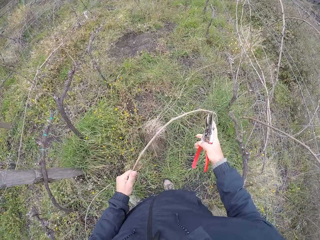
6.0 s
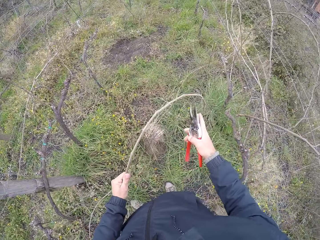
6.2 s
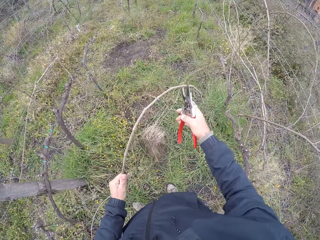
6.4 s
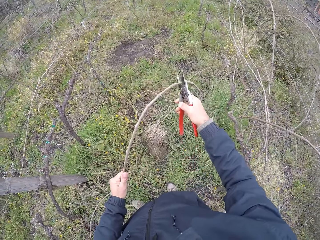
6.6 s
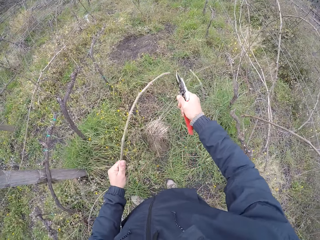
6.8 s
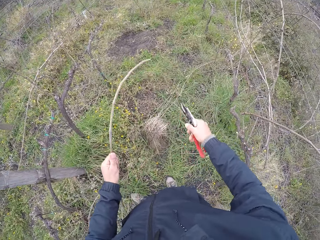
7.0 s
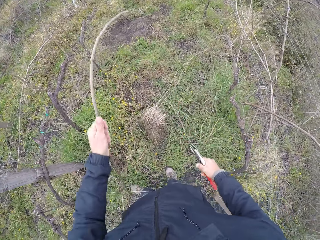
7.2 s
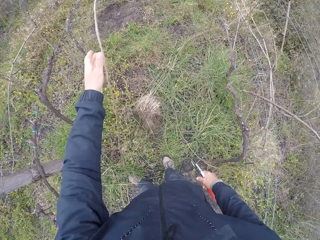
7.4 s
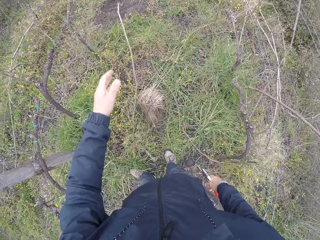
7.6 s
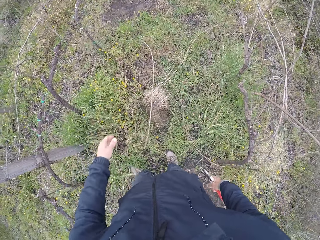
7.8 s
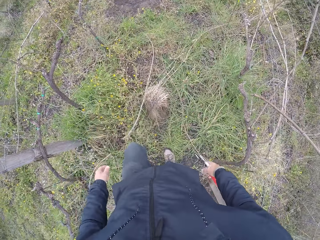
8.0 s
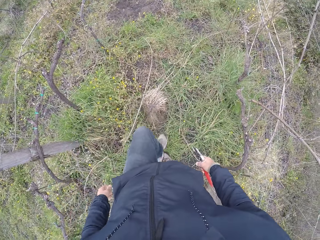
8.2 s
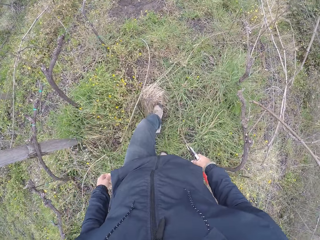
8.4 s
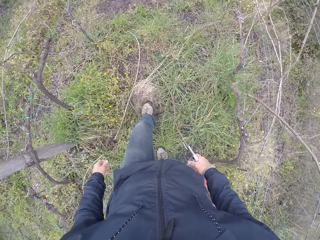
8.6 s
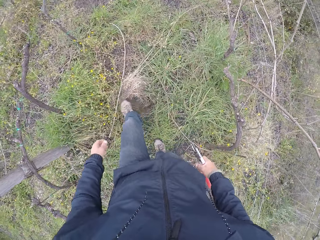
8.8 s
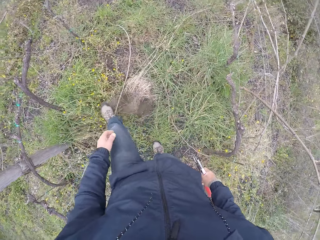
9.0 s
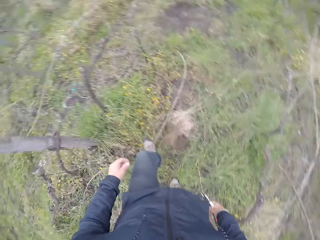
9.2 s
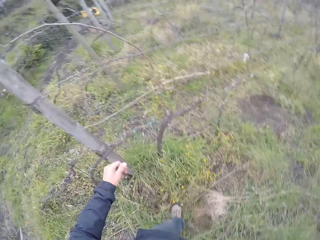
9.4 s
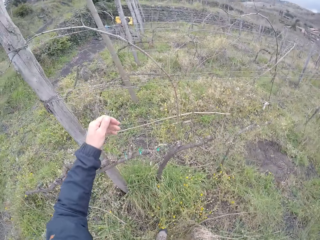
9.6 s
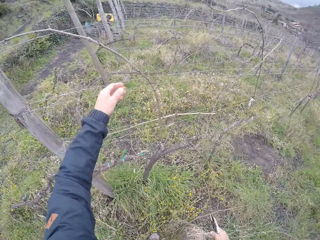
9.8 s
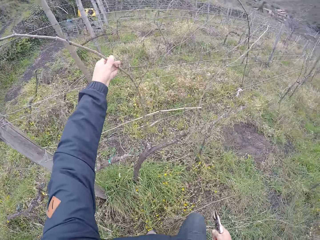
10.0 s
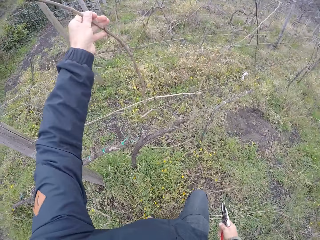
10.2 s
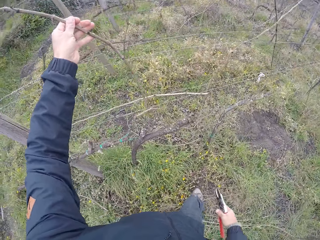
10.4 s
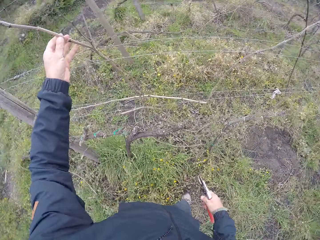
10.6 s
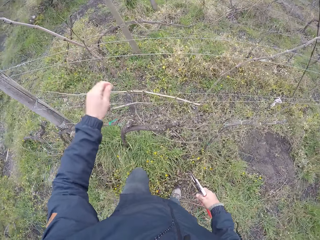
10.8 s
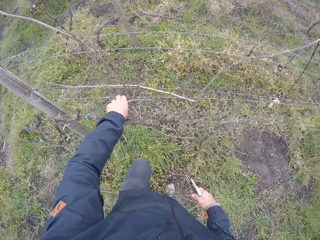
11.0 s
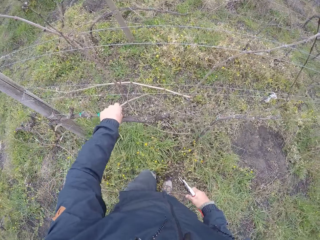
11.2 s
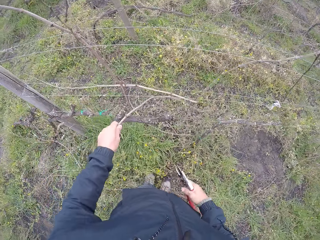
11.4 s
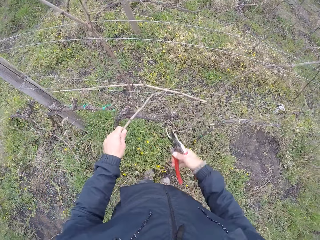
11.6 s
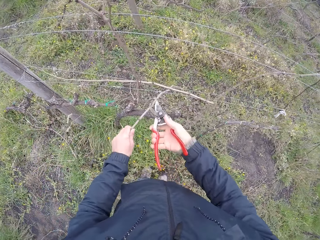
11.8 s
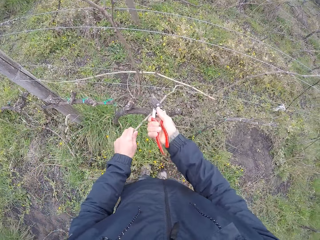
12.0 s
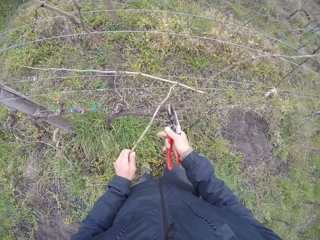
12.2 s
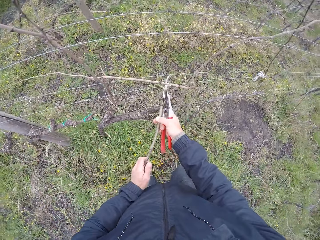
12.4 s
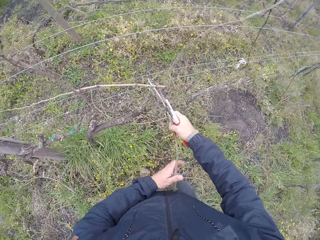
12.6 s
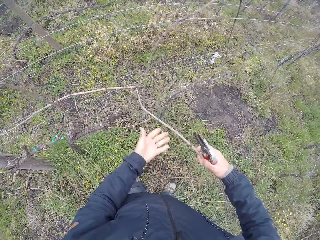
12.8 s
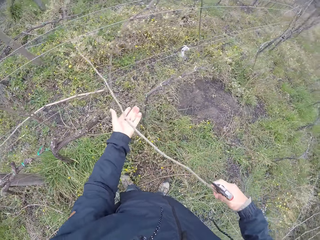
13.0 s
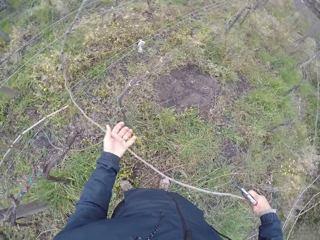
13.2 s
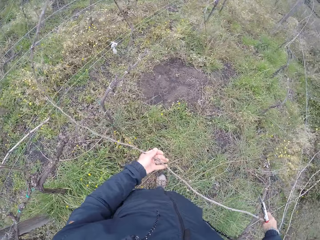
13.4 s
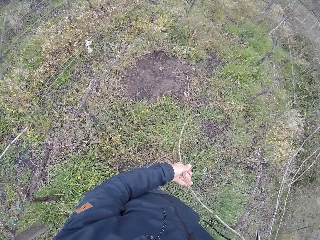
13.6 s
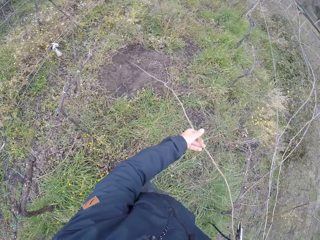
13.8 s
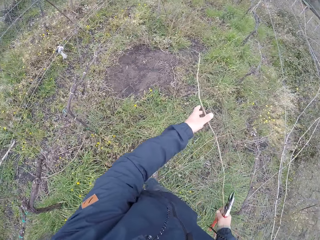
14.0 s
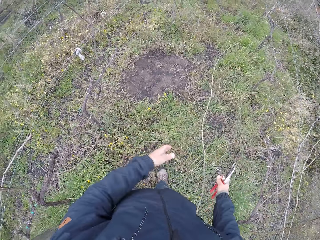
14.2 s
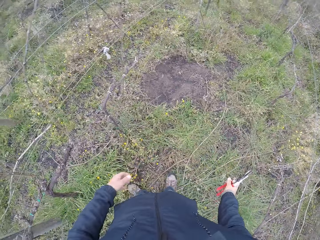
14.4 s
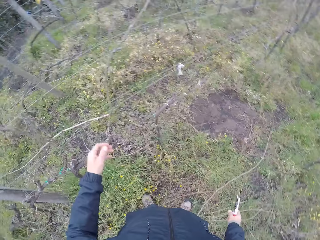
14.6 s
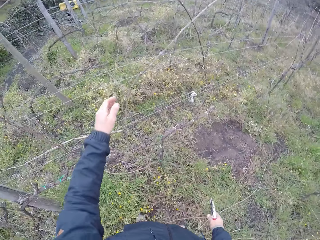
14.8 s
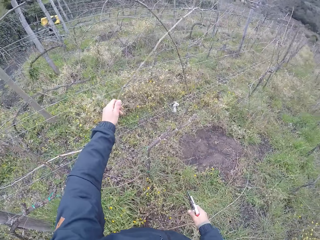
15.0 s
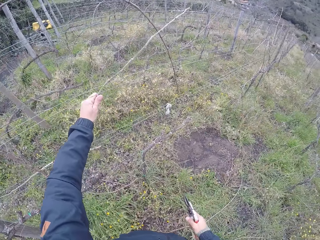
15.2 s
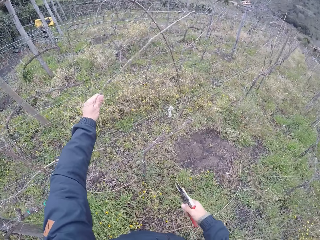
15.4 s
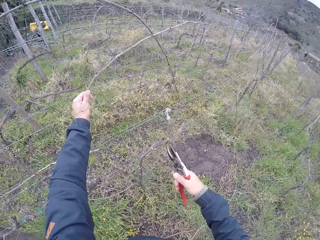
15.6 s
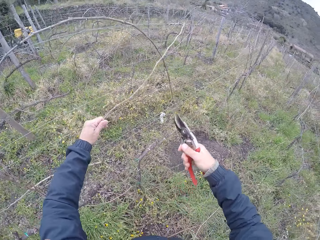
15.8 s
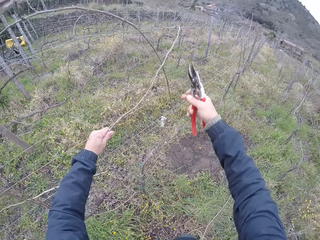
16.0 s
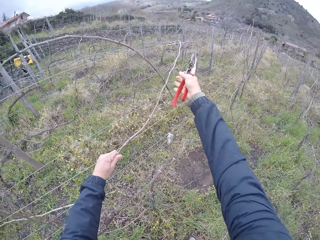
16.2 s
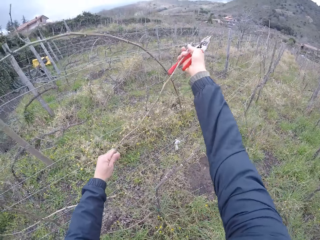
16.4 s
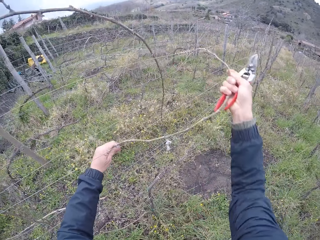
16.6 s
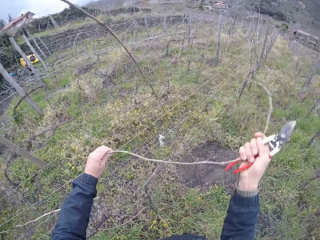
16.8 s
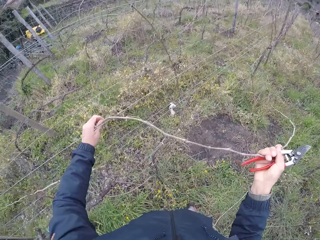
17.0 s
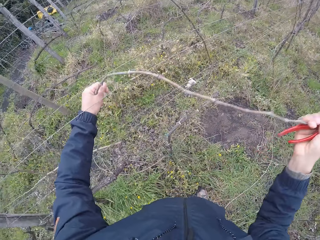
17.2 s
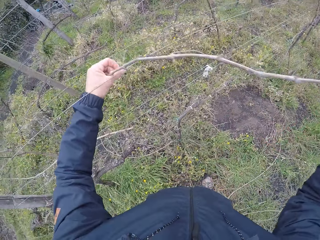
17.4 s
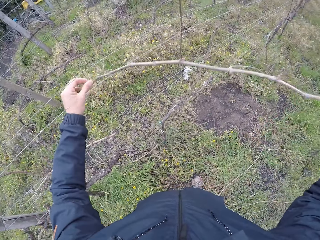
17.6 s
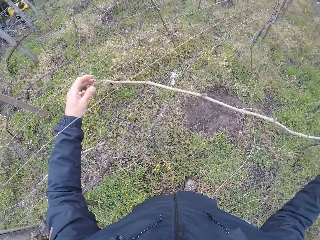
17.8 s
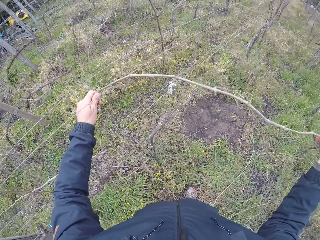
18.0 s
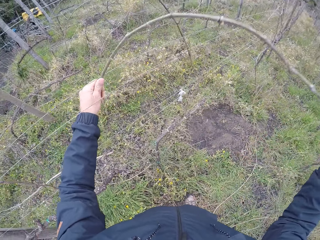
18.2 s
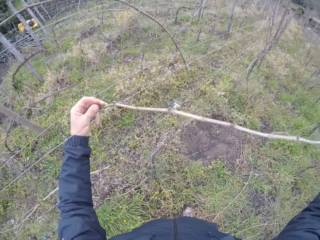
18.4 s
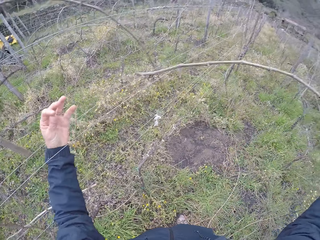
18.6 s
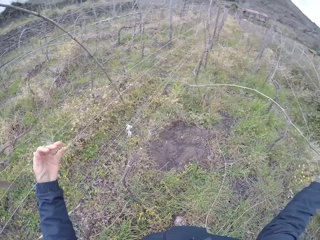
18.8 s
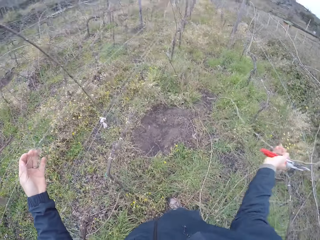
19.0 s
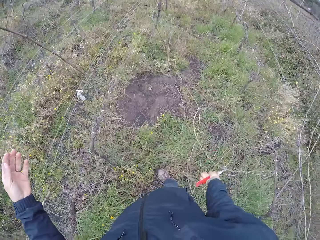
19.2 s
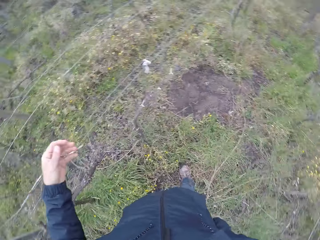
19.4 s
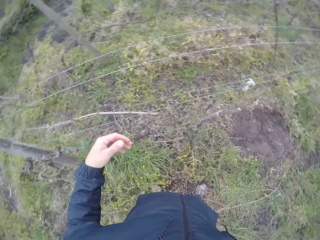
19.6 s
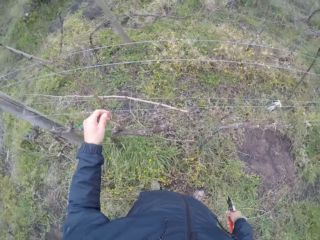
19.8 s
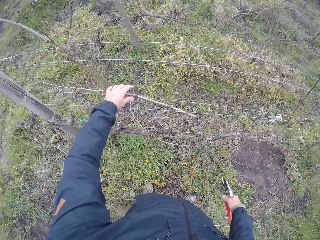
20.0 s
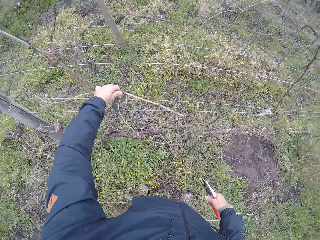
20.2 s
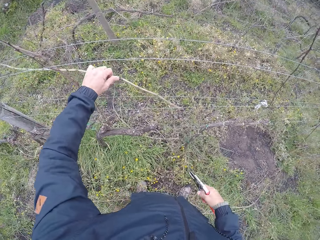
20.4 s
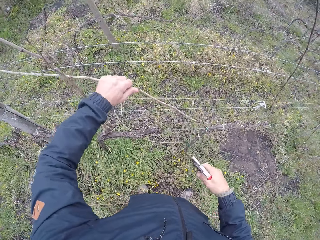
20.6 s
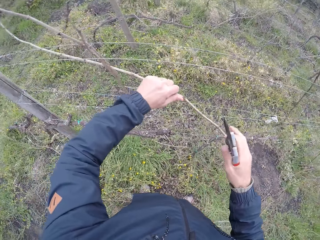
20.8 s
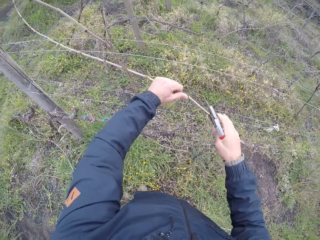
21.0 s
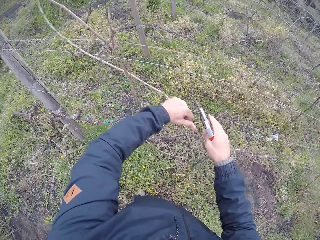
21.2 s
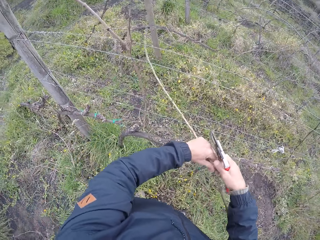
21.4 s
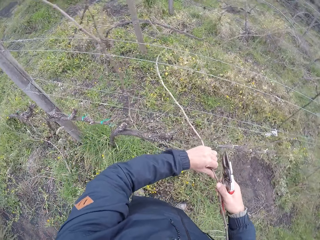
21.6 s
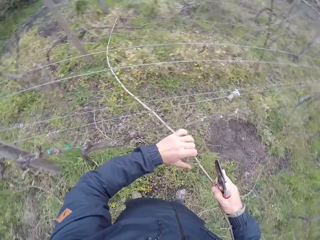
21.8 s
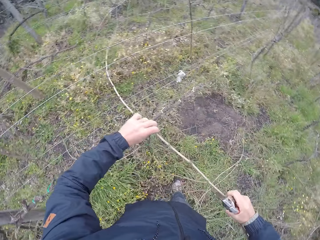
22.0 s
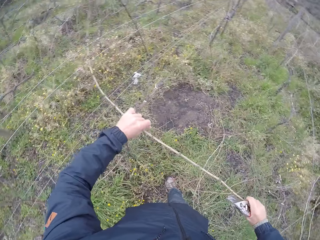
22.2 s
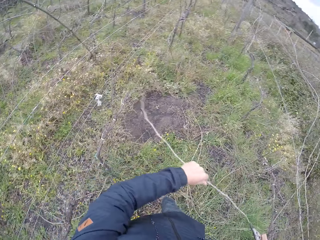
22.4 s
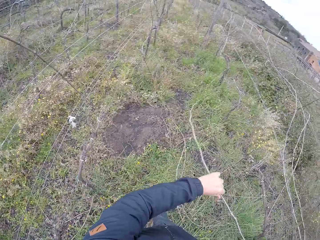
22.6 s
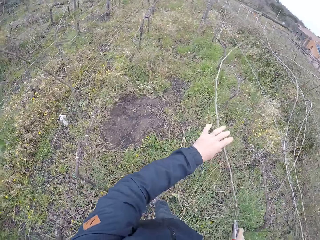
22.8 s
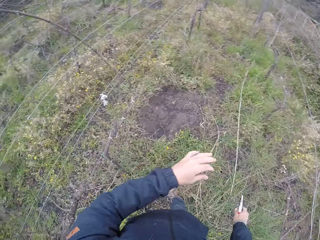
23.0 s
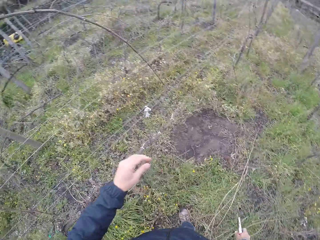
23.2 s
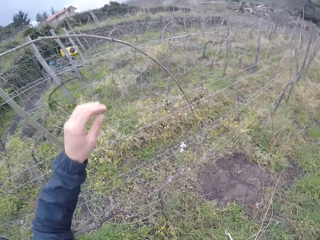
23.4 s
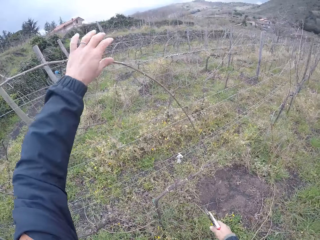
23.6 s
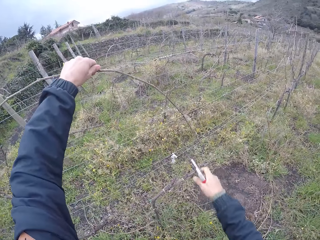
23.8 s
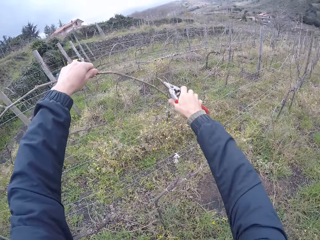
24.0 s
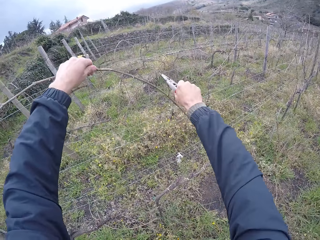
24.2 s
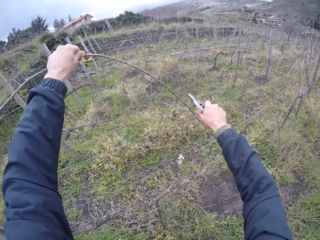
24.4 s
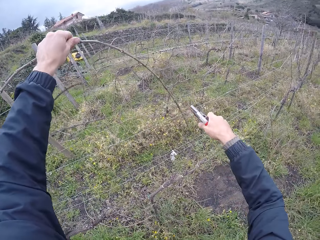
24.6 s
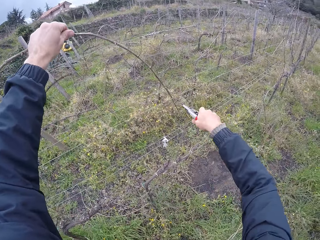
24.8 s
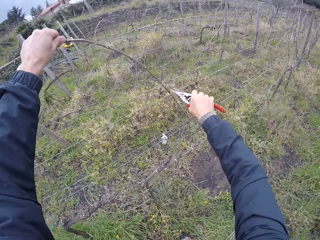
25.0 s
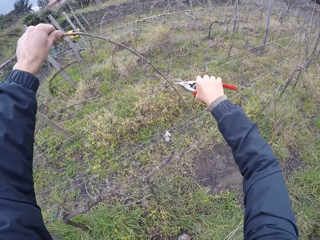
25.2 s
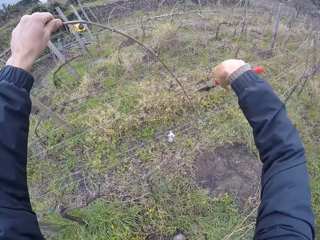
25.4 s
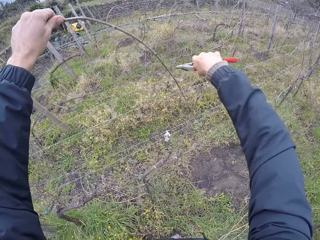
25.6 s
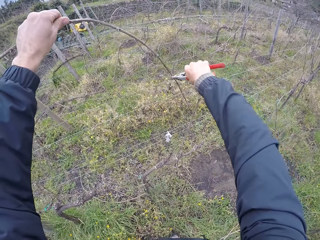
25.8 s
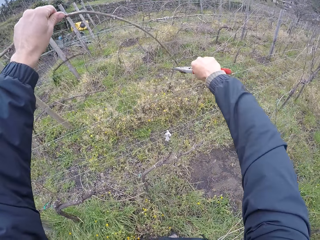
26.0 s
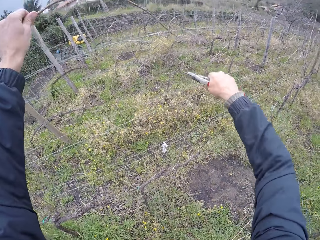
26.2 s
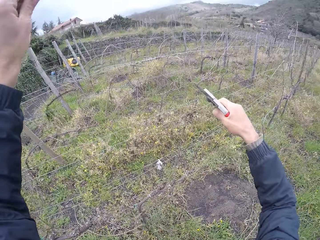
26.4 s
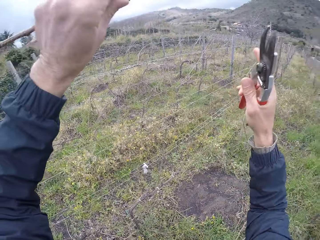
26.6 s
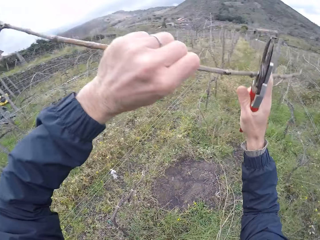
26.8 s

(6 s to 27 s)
The camera wearer cuts the twig with a pruner in his right hand. He throws the twig on the ground with his left hand. He pulls a twig from the fence with his left hand. He pulls a twig from the fence with his left hand again. He cuts the twig with the pruner in his right hand. He pulls the twig from the fence with both hands. He throws the twig on the ground with both hands. He pulls a twig from the fence with both hands. He throws the twig on the ground with his right hand. He pulls a twig from the fence with his left hand. He pulls the twig from the fence with both hands. He throws the twig on the ground with both hands. He pulls a twig from the fence with his left hand. He cuts a branch of the twig with the pruner in his right hand. He cuts a branch of the twig with the pruner in his right hand again.
